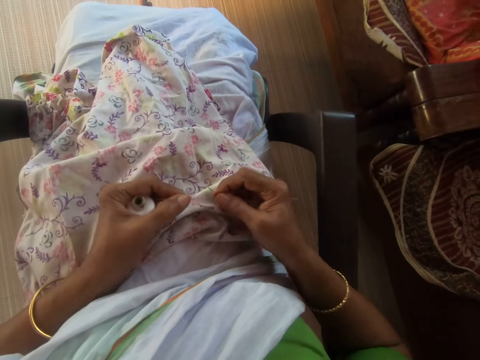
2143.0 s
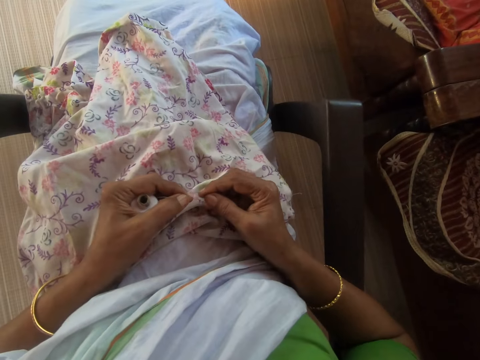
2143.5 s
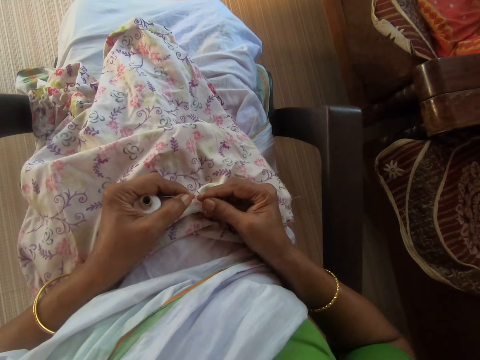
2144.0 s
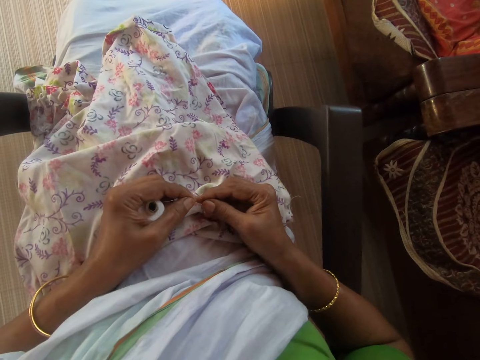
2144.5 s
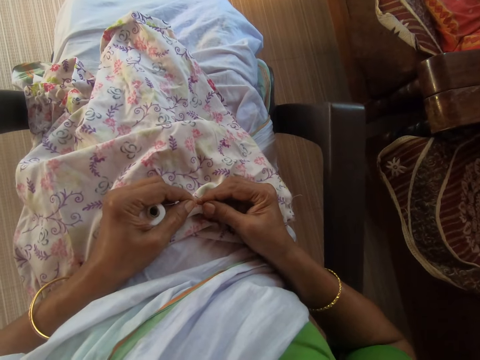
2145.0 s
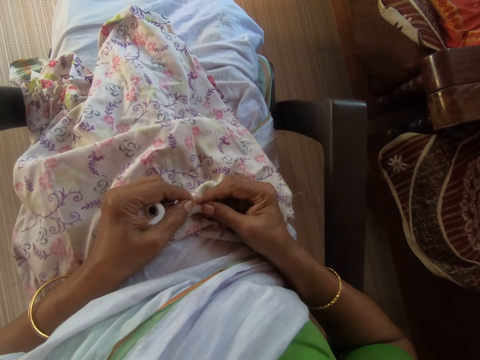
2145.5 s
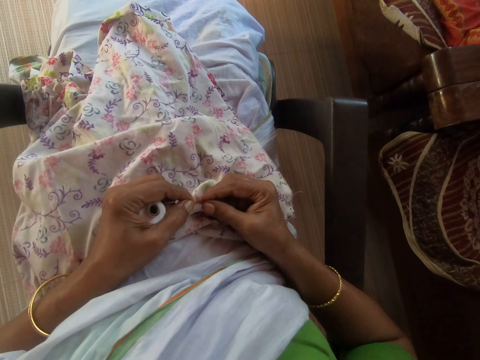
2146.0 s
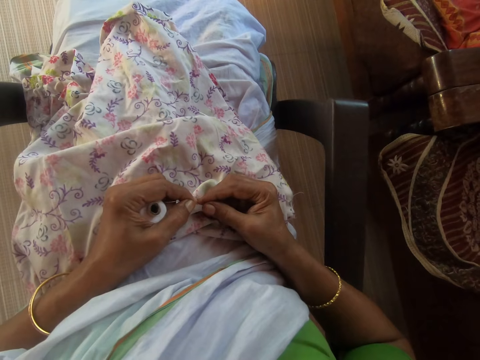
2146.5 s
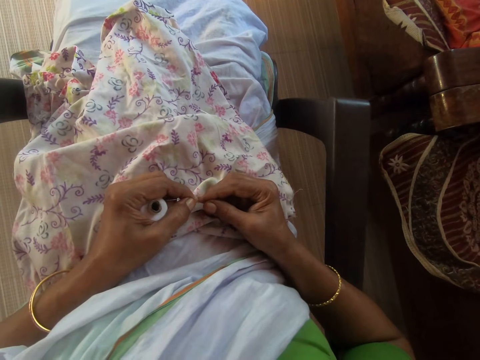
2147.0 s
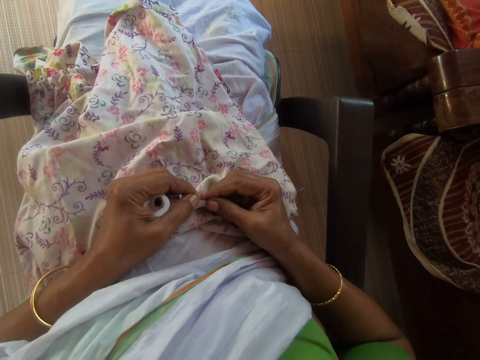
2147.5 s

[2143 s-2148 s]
The camera wearer inserts the thread in the needle.

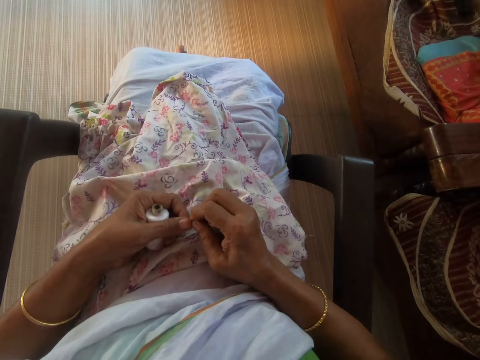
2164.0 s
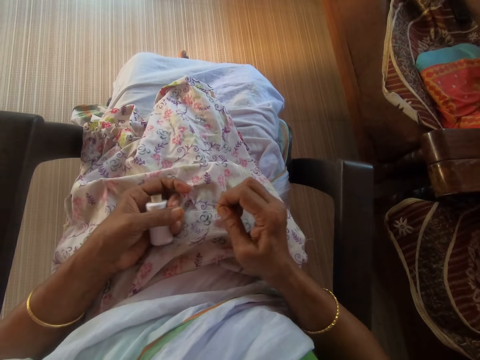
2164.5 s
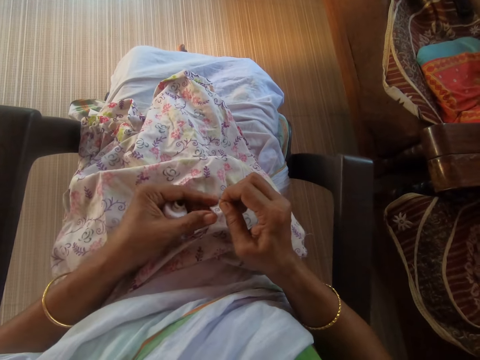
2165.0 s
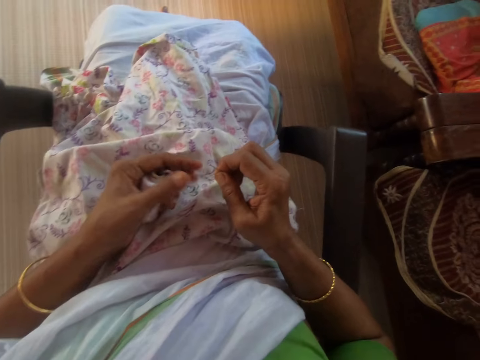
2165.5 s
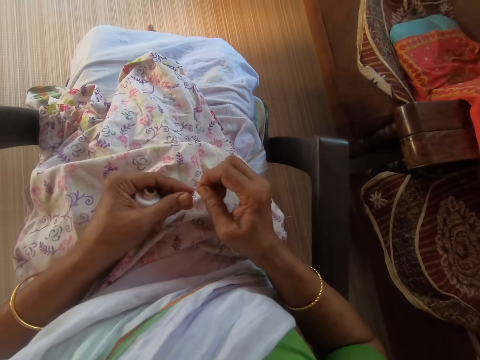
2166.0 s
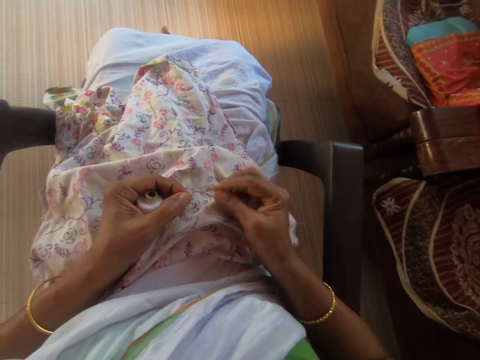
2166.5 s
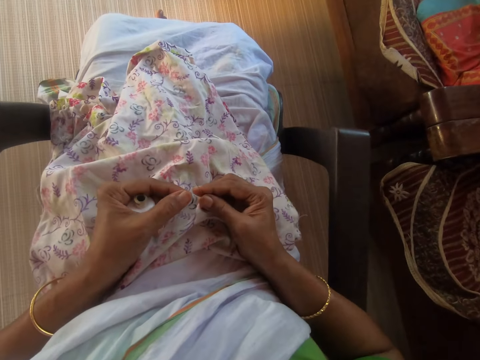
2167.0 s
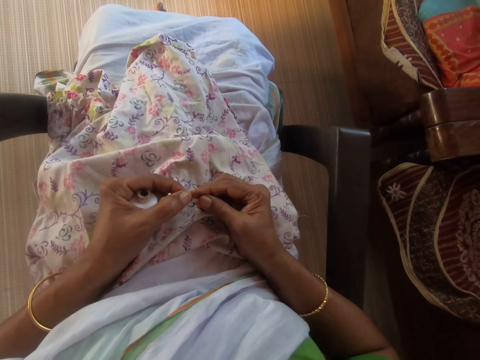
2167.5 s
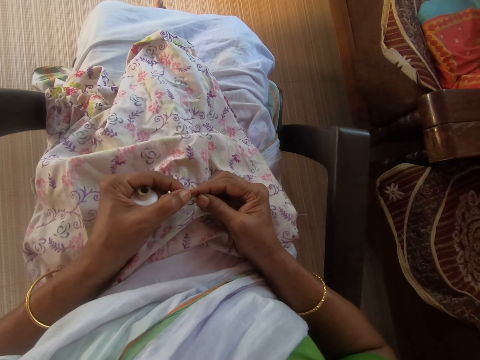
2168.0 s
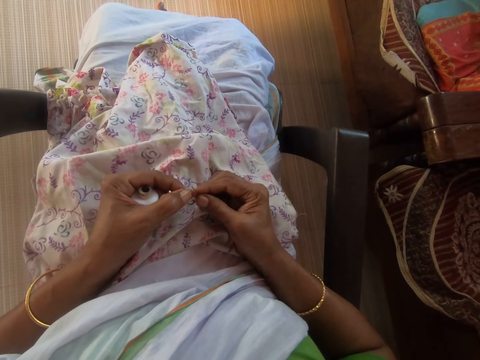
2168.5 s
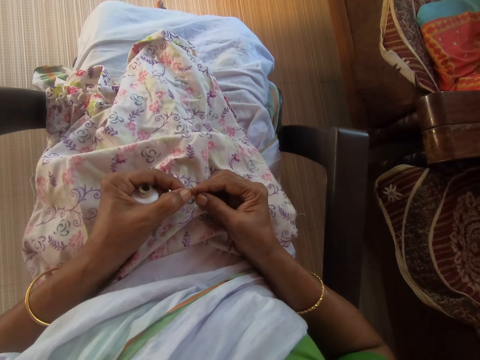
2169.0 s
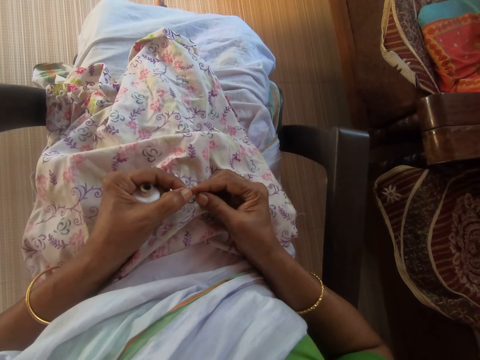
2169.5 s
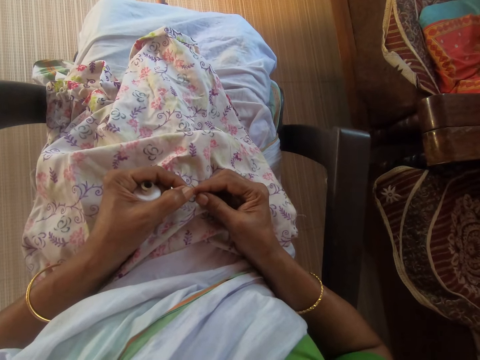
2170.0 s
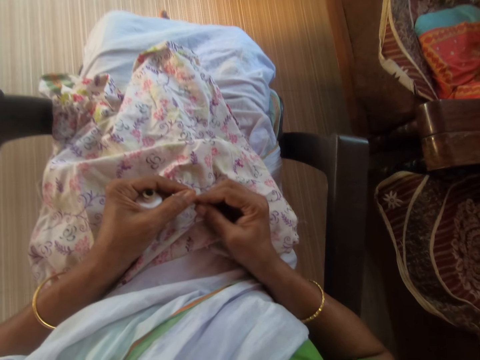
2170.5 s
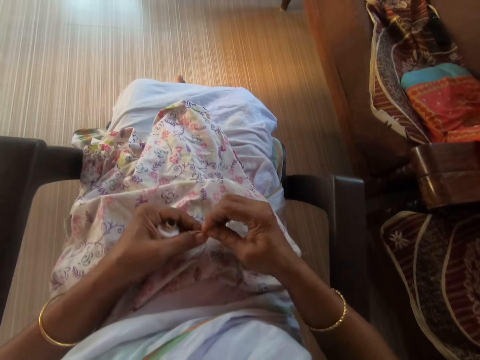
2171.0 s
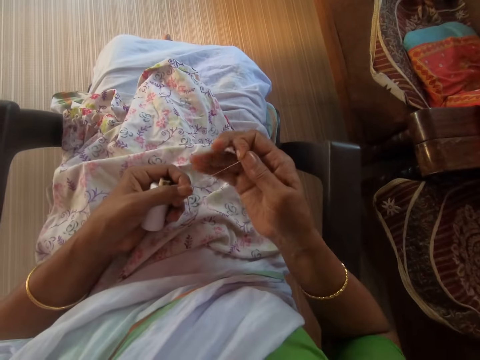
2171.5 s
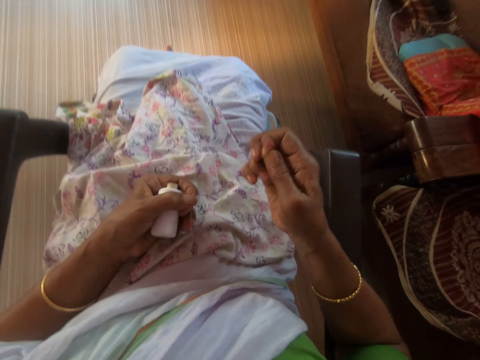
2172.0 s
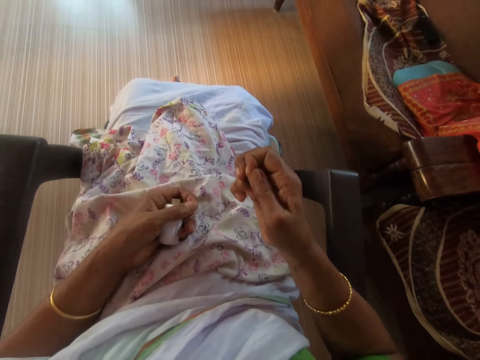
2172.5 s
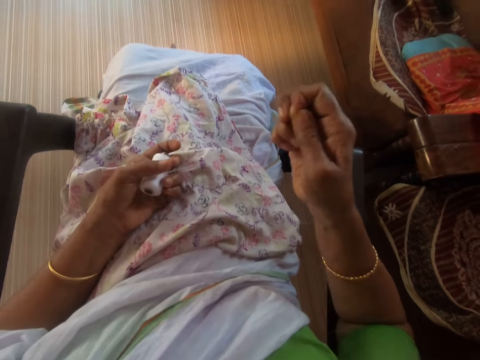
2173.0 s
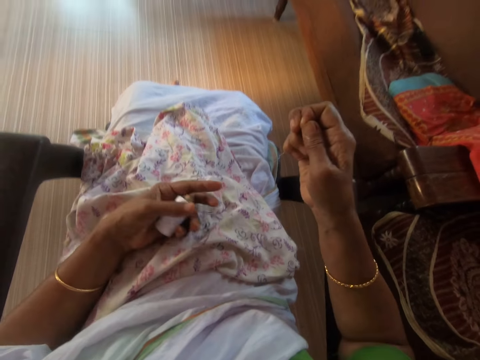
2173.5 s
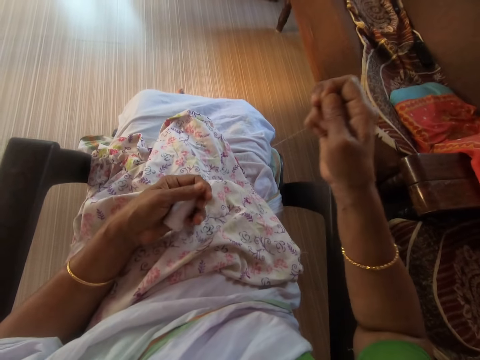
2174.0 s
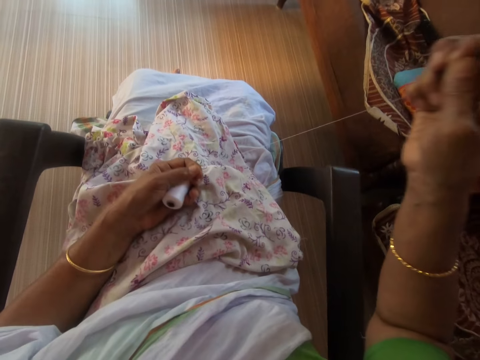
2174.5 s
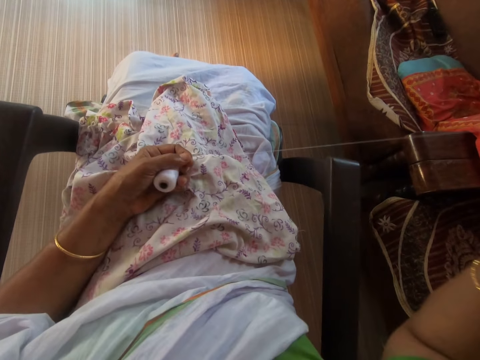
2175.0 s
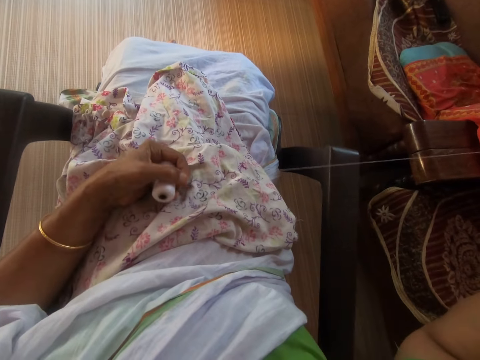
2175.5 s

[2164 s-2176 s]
The camera wearer holds the thread in her hands. She inserts the thread in her left hand into the needle in her right hand. She pulls thread from the thread-roll in her left hand with her right hand, through the needle.

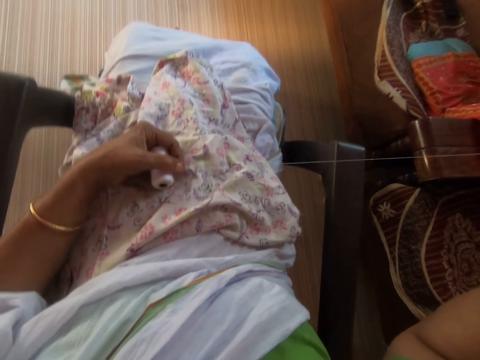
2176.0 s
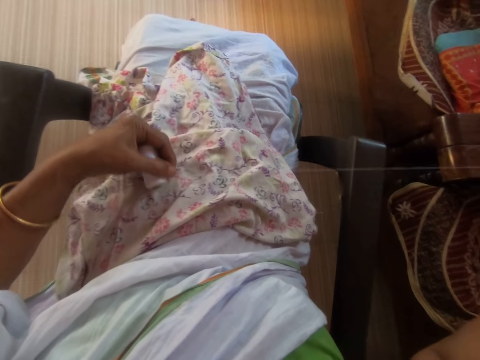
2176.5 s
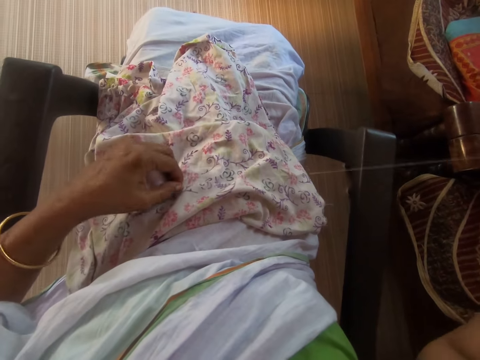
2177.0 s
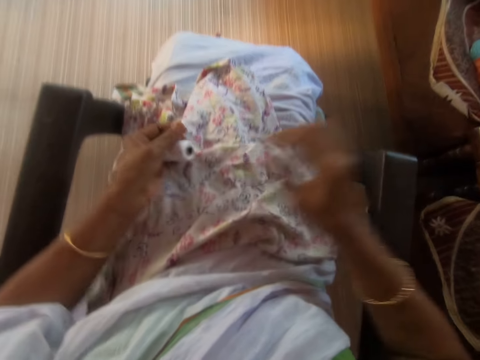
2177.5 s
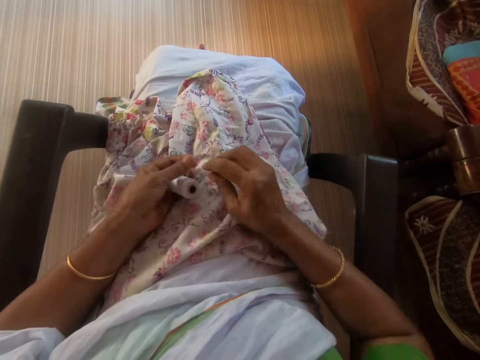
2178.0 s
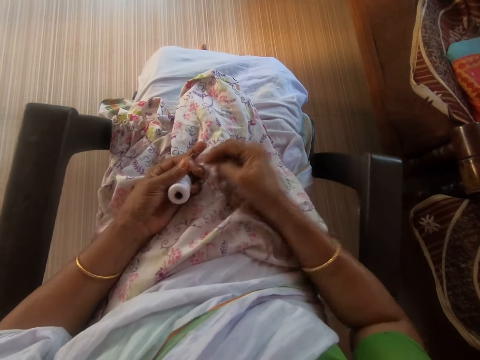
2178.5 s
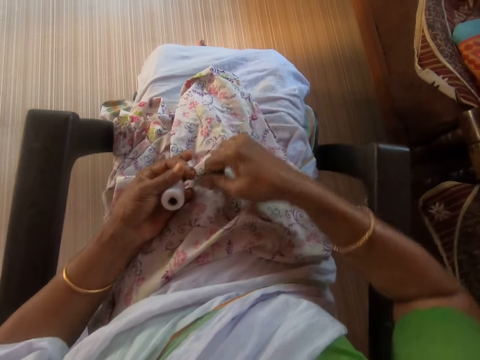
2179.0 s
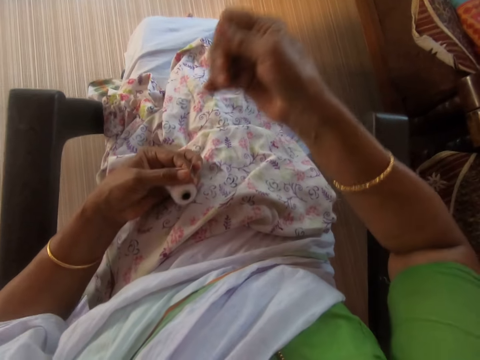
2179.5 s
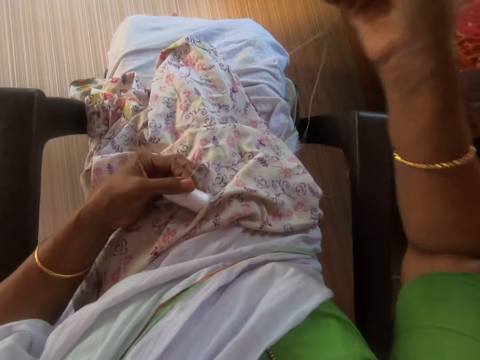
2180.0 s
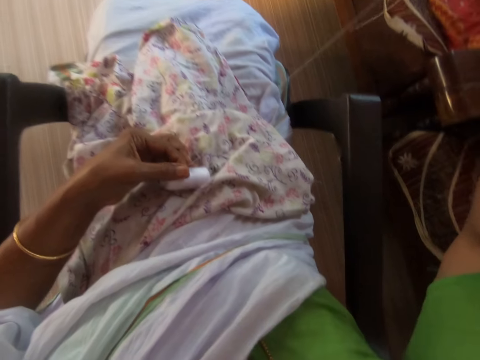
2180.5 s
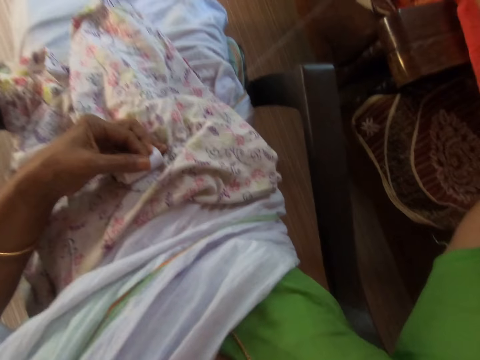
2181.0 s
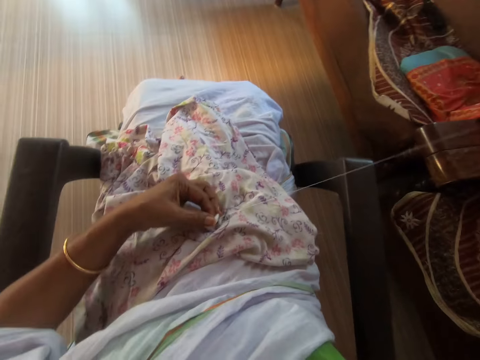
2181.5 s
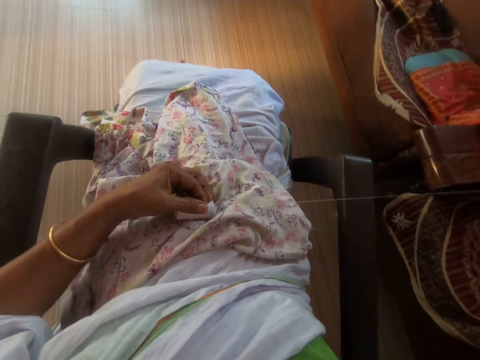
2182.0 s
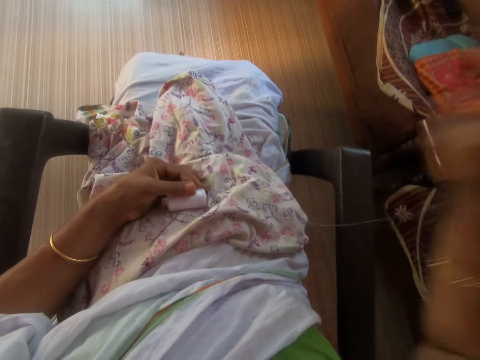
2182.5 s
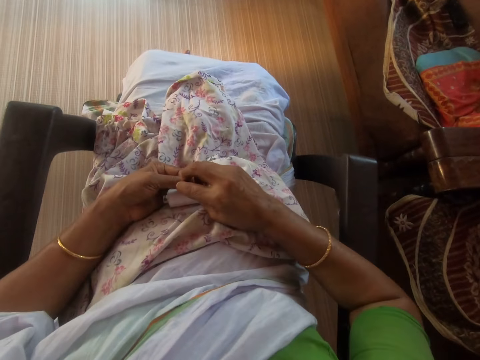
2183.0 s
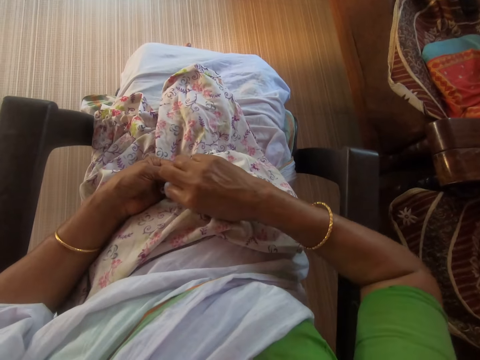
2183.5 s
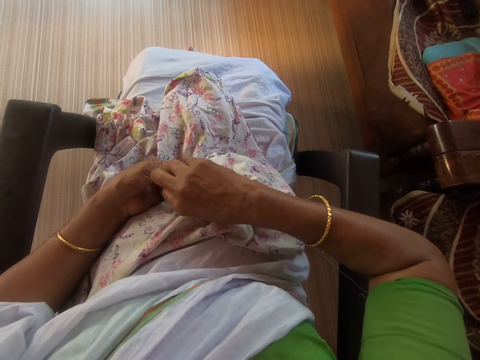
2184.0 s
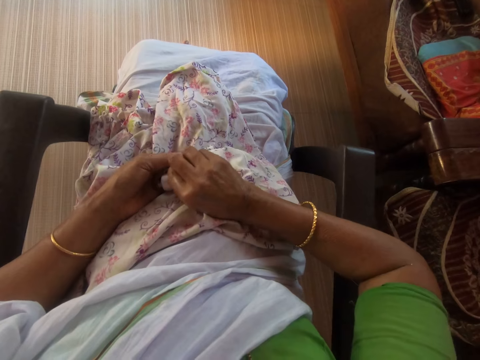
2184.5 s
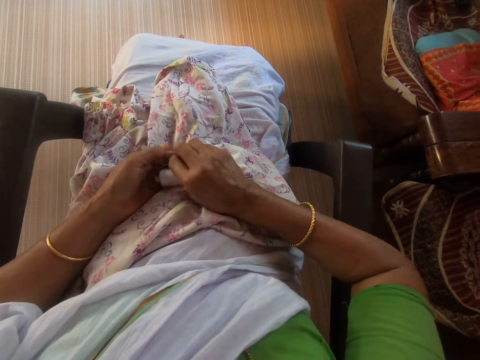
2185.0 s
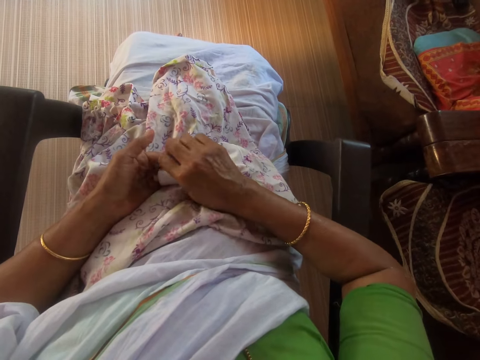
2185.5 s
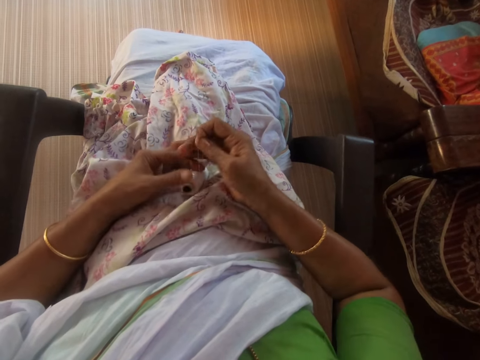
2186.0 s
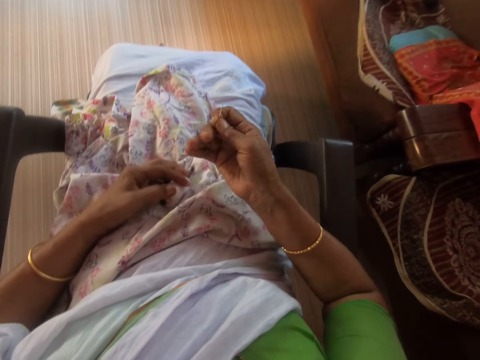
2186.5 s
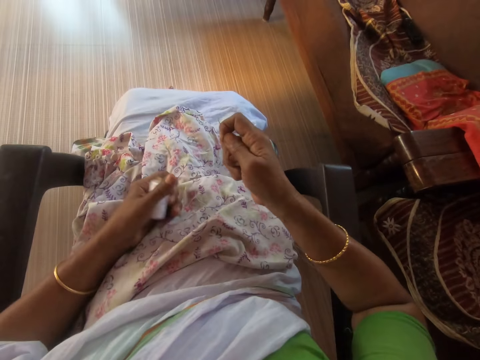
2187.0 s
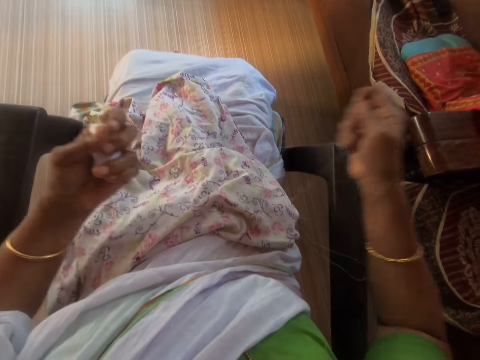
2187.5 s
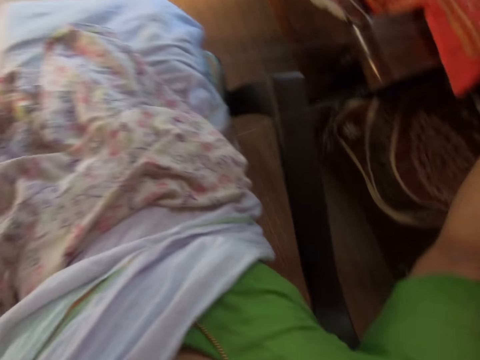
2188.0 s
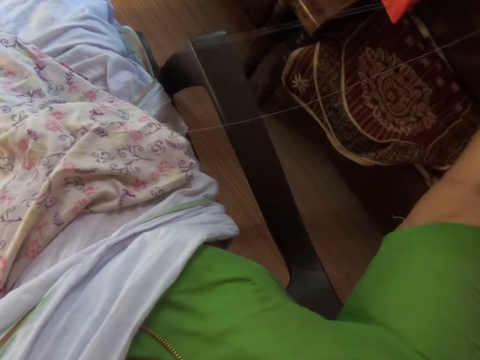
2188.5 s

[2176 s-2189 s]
The camera wearer adjusts the thread in the needle with her right hand. She pulls the thread from the thread reel in her left hand with her right hand. She does it again. She picks the thread reel from her lap with her left hand.
